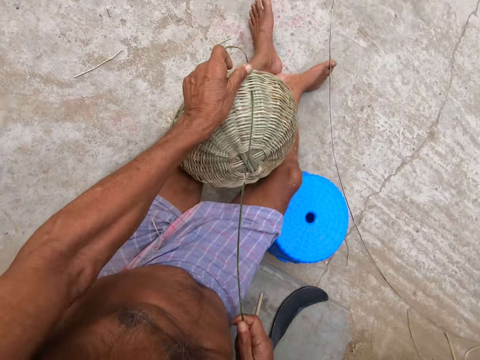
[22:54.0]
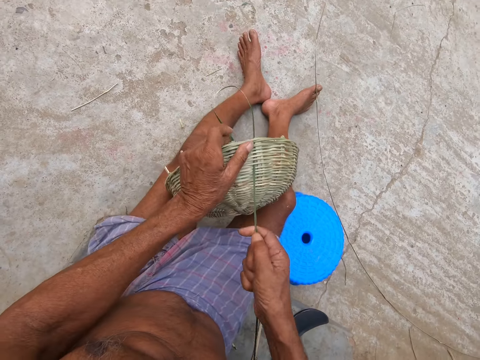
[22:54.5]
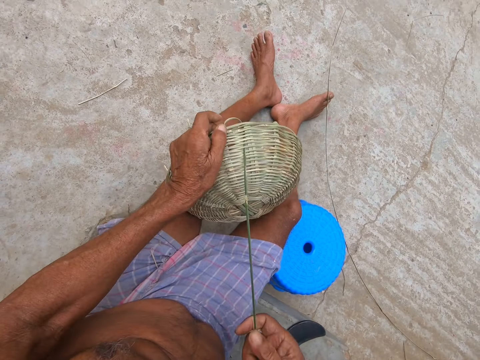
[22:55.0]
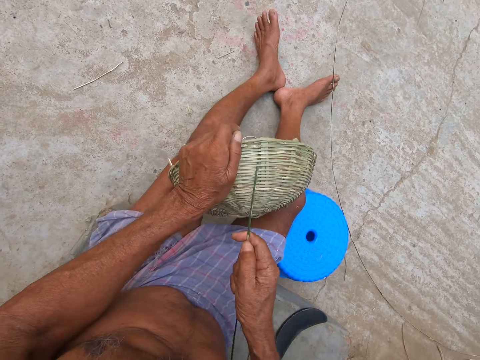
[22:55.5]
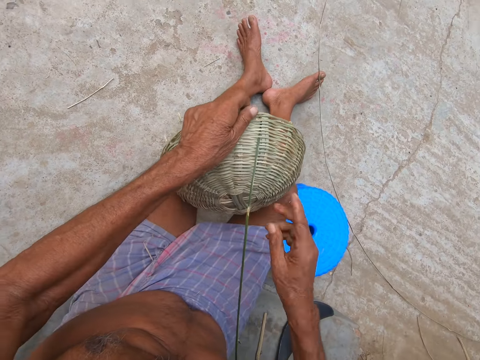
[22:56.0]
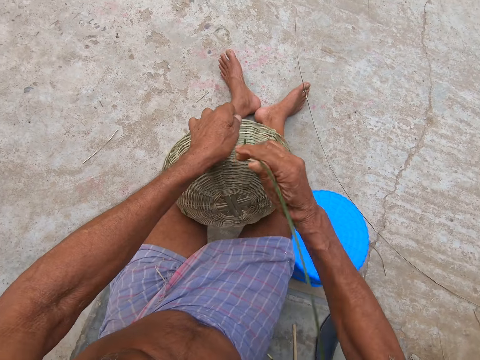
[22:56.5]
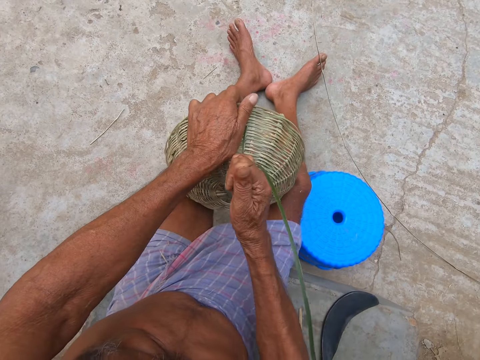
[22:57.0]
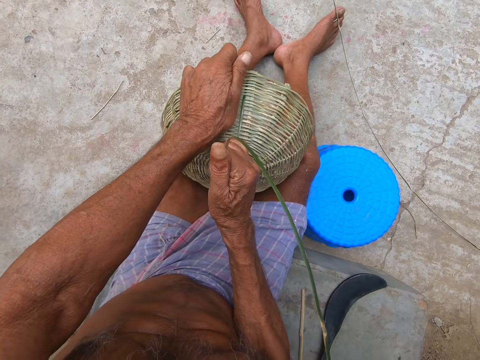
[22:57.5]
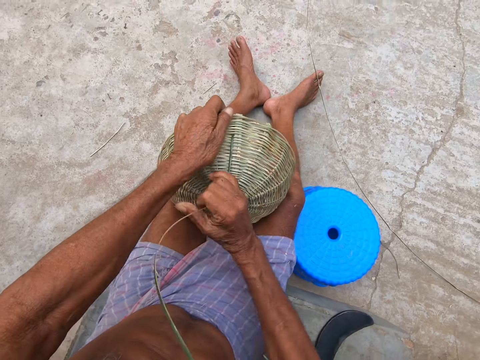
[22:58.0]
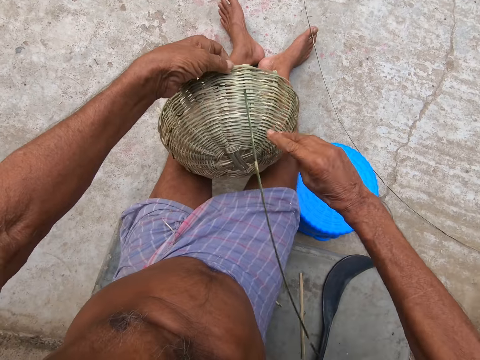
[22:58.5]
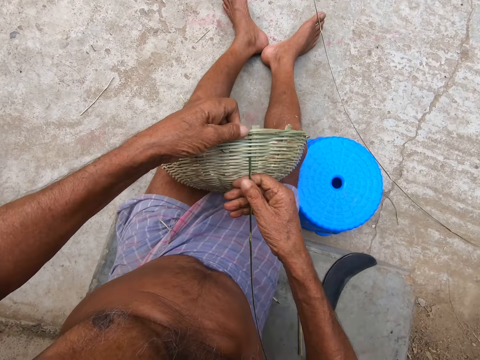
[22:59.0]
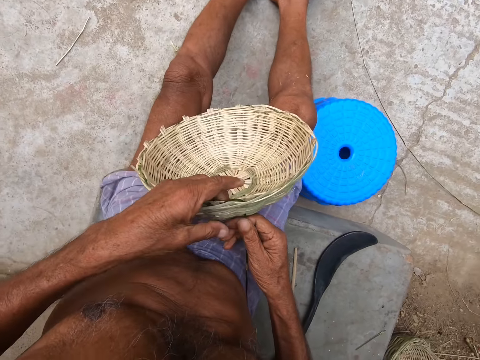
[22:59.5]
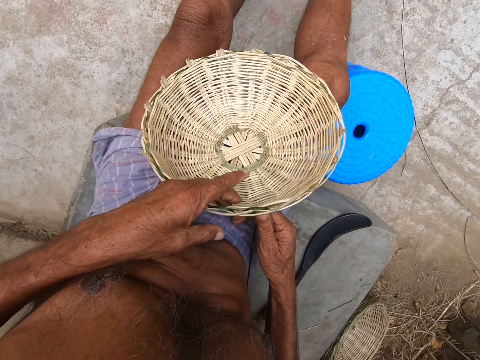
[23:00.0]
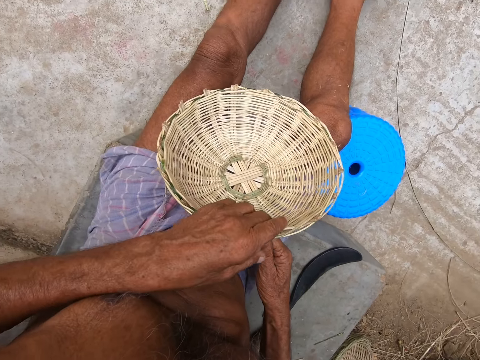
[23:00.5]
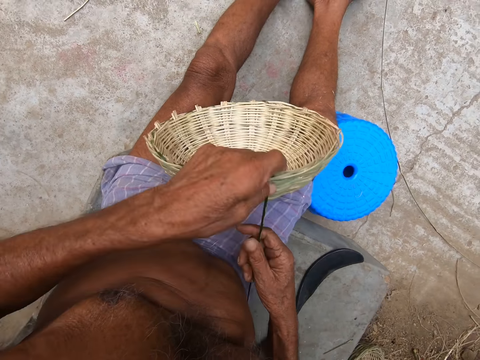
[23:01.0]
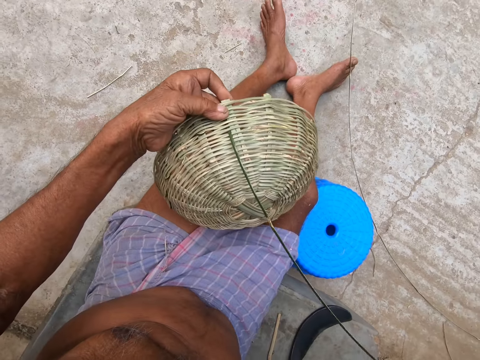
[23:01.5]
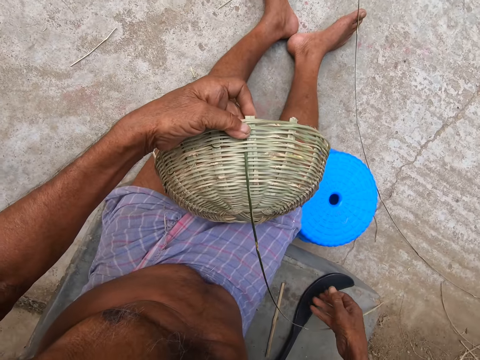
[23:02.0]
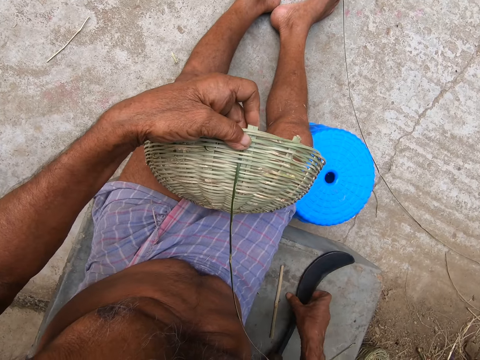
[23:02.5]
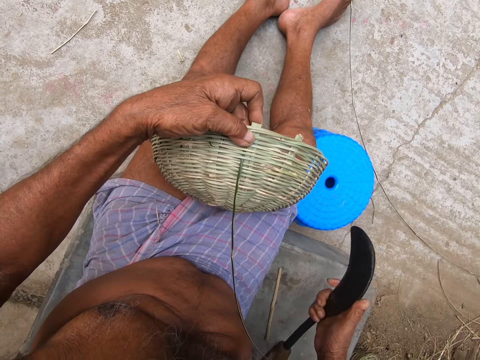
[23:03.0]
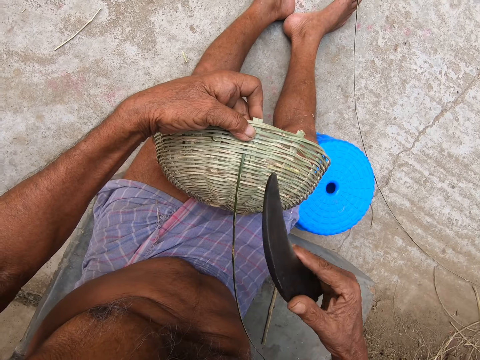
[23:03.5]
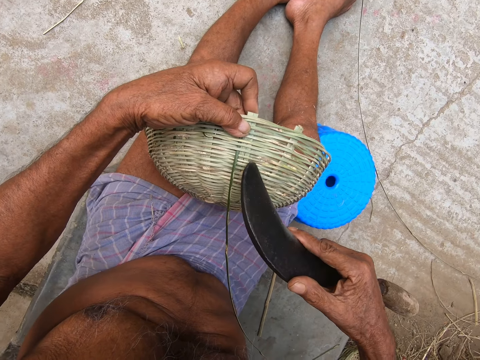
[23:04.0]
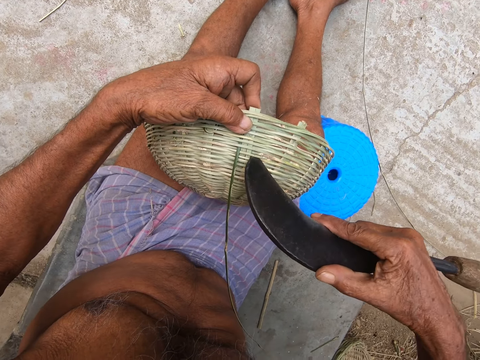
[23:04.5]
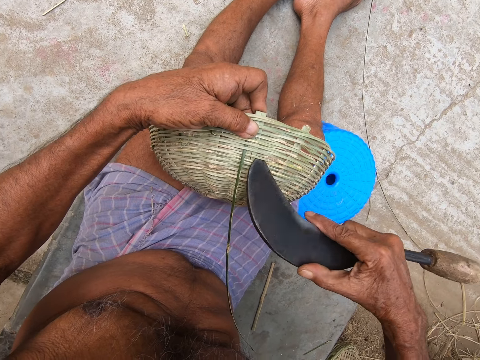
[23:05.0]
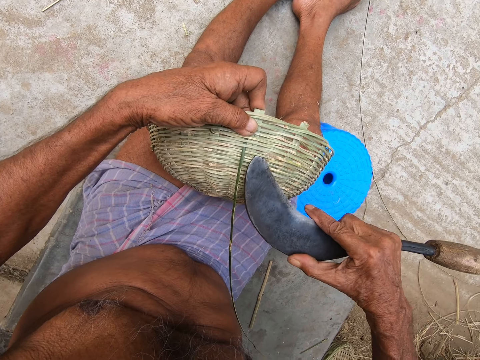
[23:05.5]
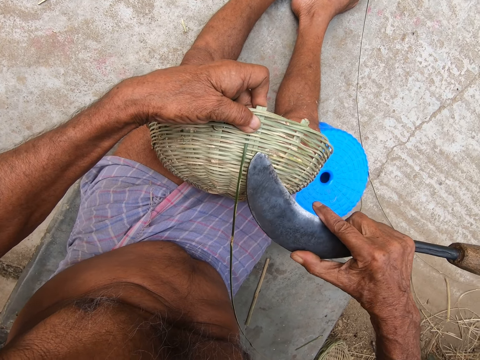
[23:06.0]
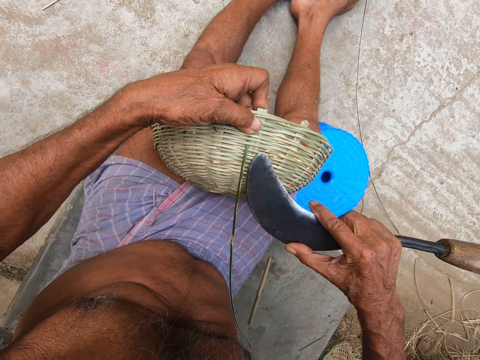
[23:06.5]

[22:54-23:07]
The camera wearer picks up the hook knife from the pavement with his right hand. He adjusts the basket in his left hand on his lap with the hook knife in his right hand.

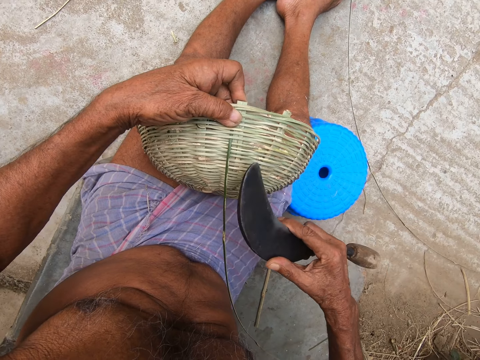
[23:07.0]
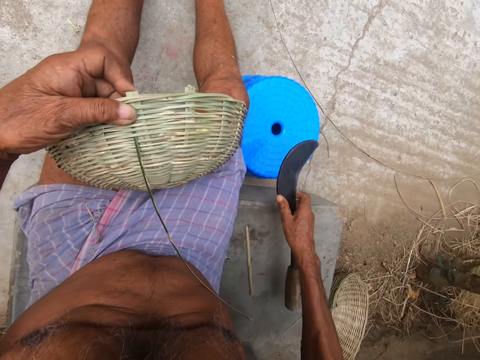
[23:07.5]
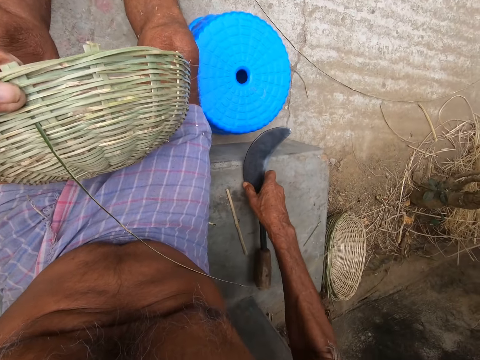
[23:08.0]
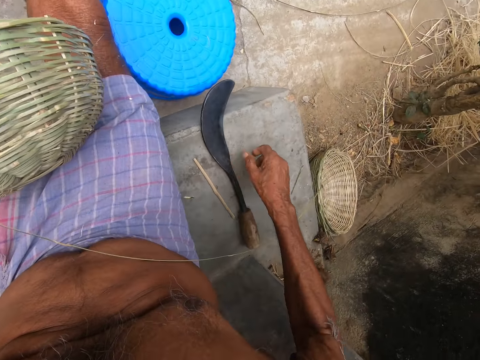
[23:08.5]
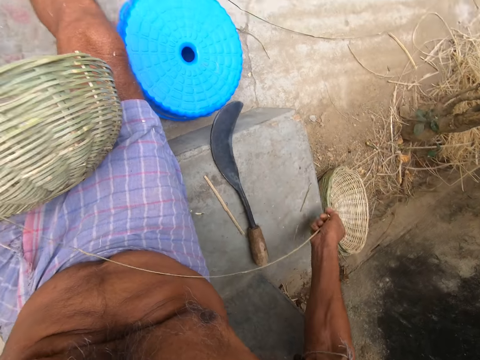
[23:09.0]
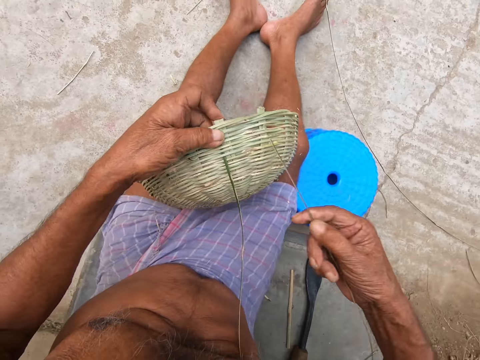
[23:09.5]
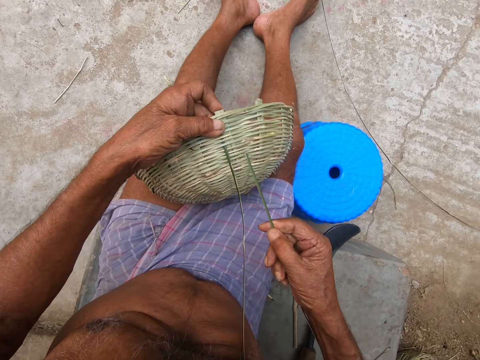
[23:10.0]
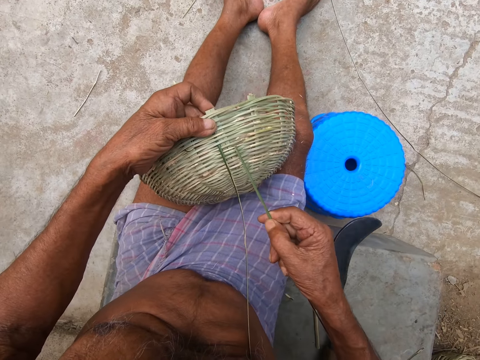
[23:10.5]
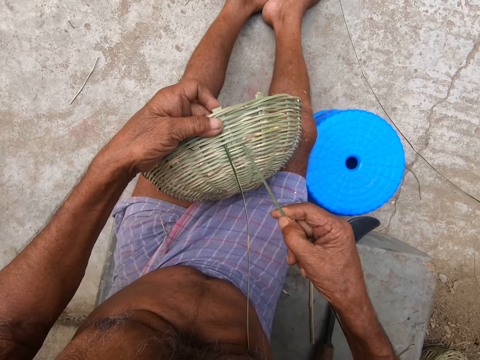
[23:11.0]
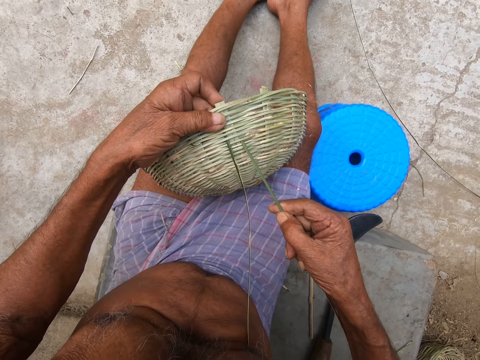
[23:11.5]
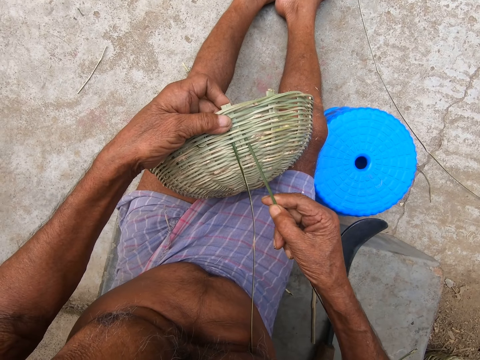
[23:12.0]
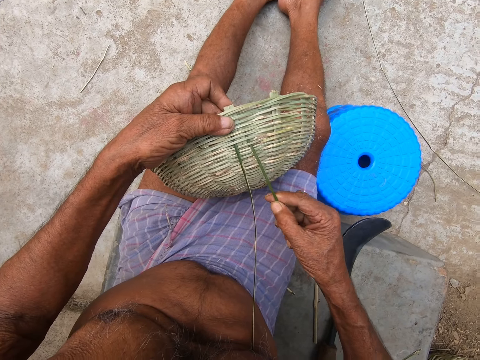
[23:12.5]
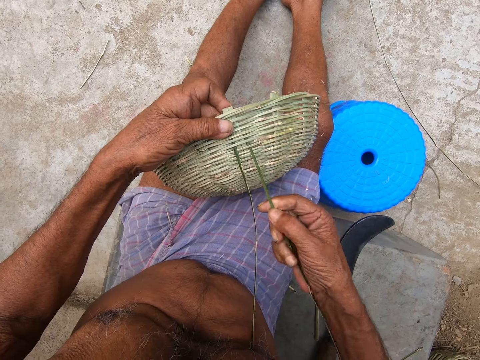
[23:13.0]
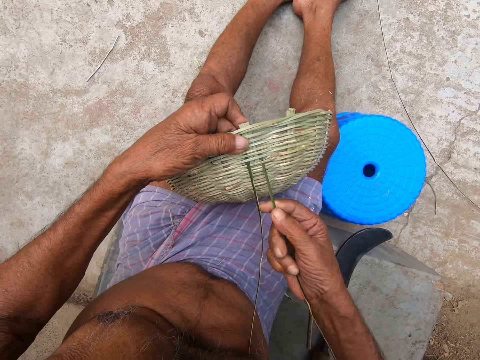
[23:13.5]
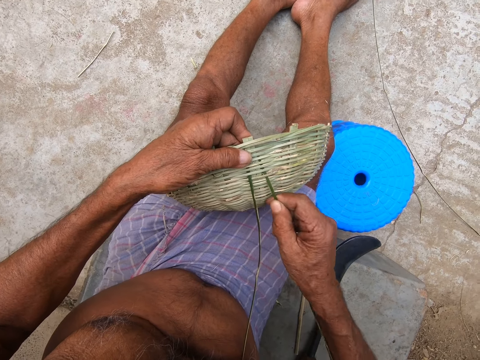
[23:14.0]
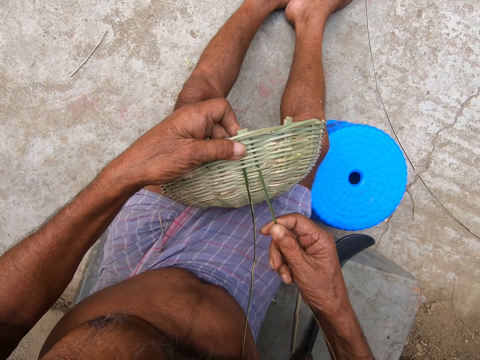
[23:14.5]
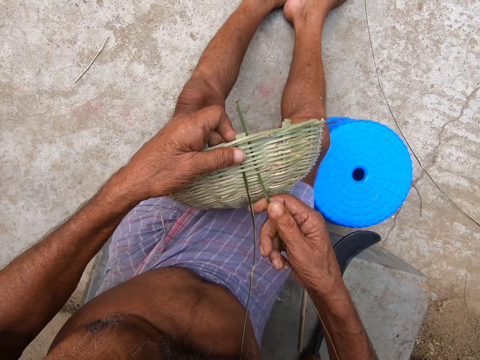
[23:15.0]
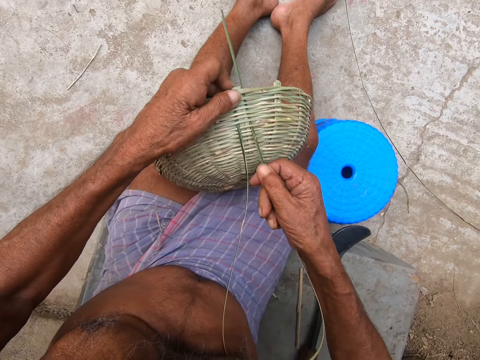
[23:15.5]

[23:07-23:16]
The camera wearer drops the hook knife in his right hand on the pavement. He picks up the weaving stick. He weaves the basket with a bamboo strip in his hands.

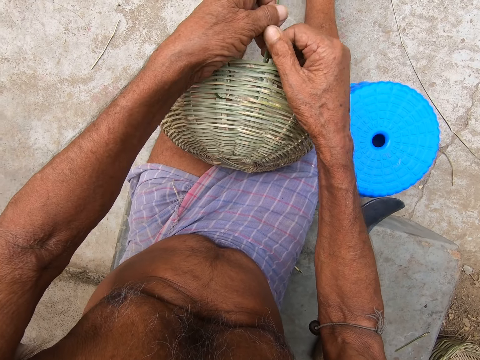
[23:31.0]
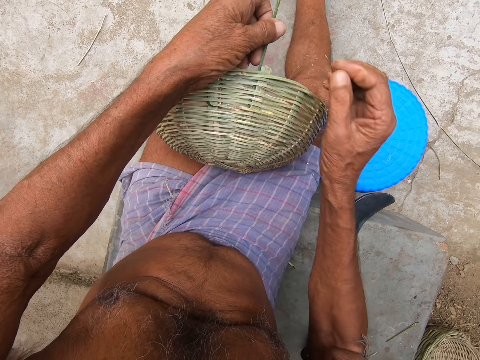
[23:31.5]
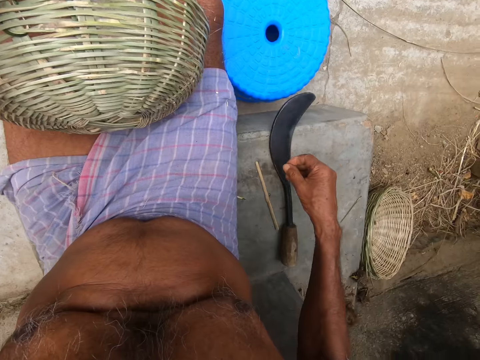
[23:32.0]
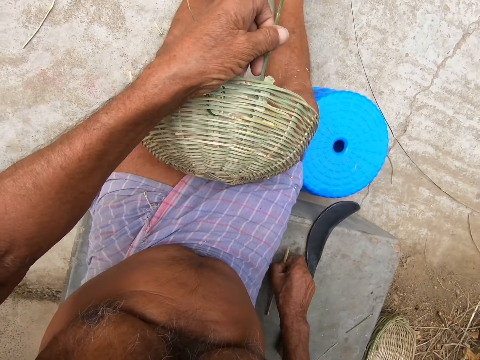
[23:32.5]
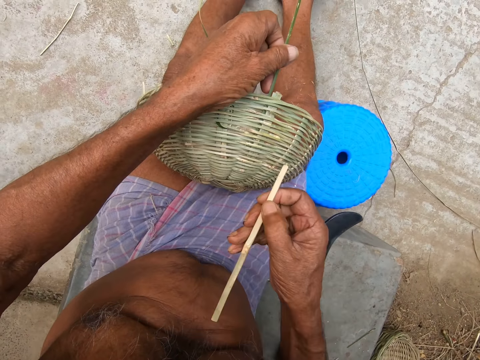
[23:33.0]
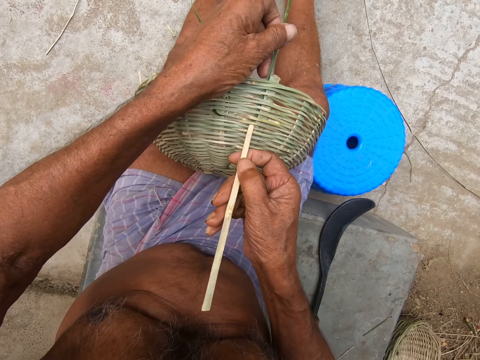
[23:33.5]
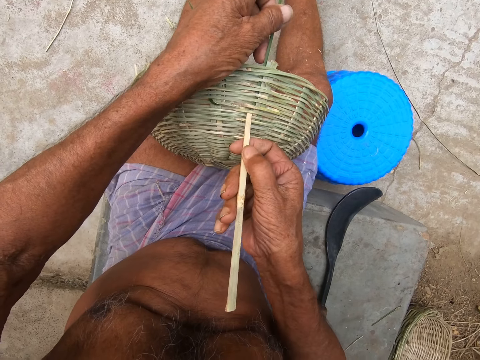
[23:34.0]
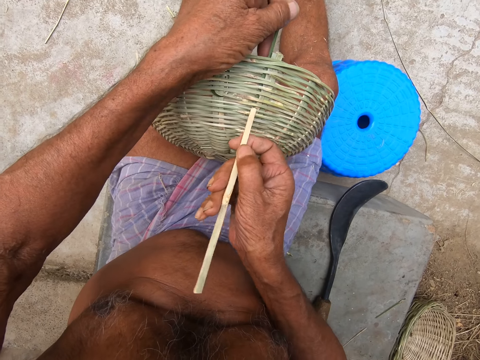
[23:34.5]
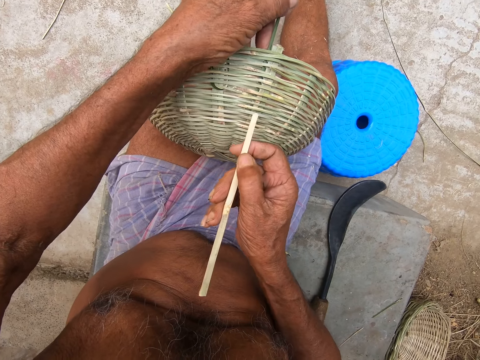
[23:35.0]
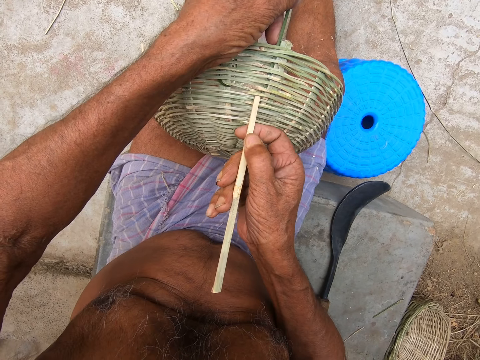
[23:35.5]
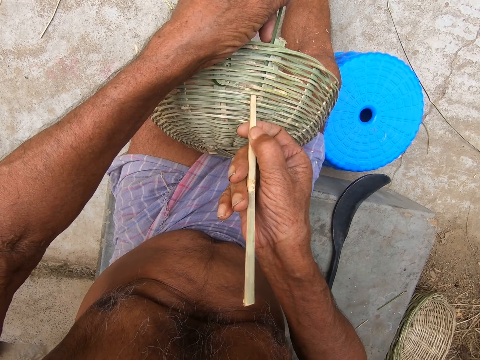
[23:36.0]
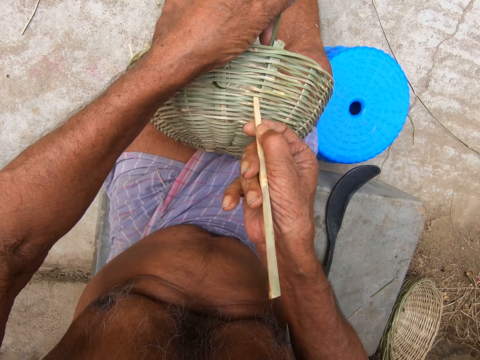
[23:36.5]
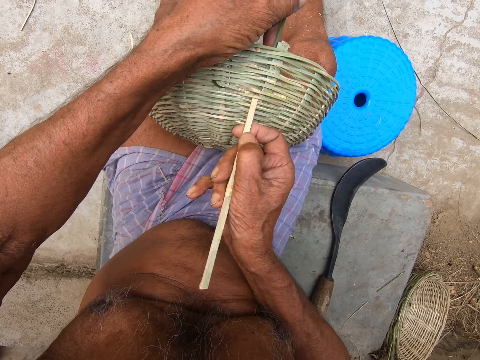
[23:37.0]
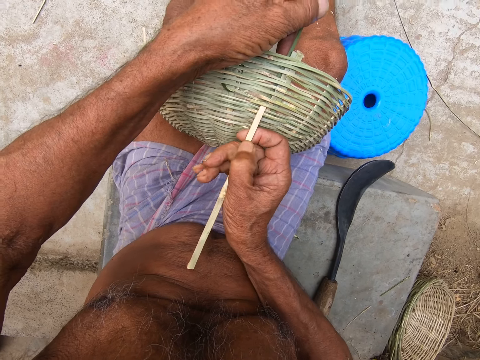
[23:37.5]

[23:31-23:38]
The camera wearer picks up the bamboo slat from the pavement with his right hand. He adjusts the basket in his left hand on his lap with the bamboo slat in his right hand.
